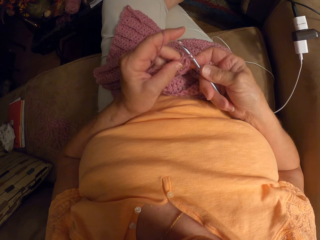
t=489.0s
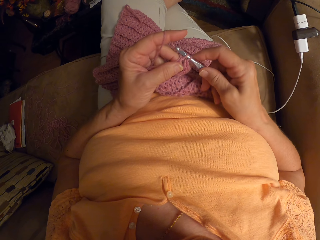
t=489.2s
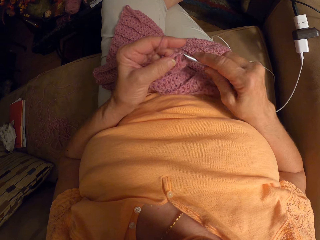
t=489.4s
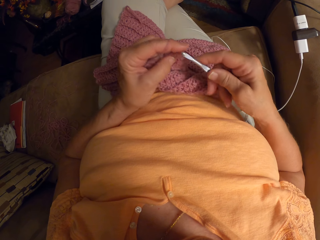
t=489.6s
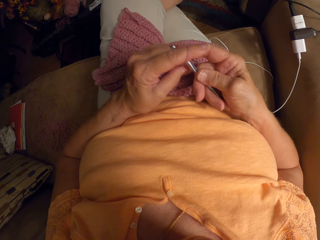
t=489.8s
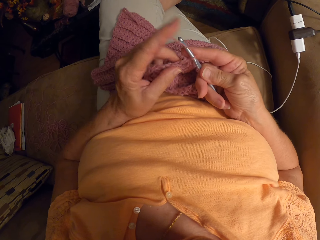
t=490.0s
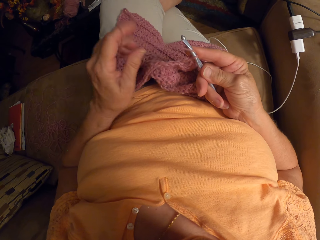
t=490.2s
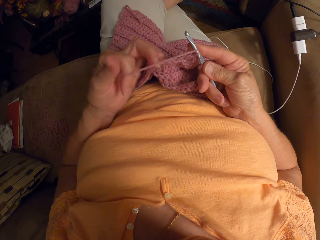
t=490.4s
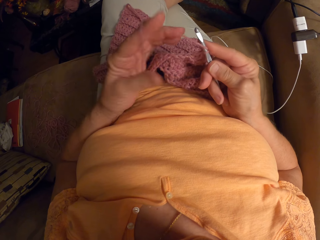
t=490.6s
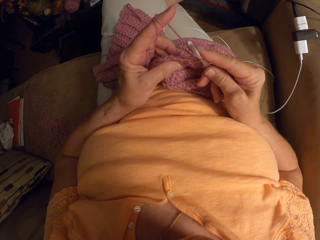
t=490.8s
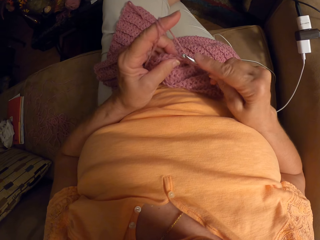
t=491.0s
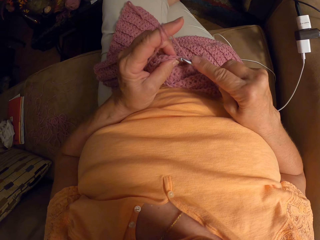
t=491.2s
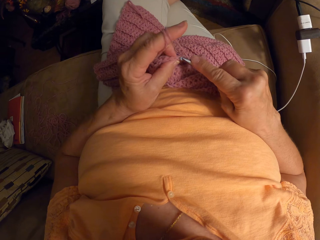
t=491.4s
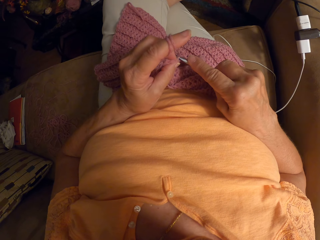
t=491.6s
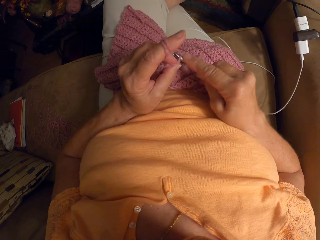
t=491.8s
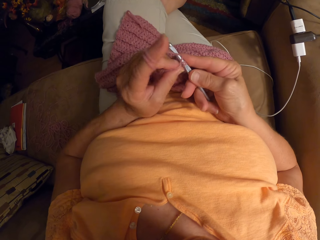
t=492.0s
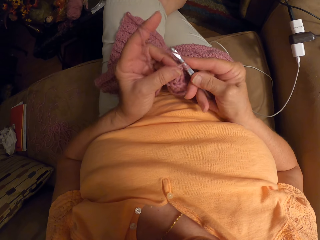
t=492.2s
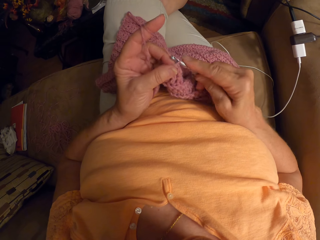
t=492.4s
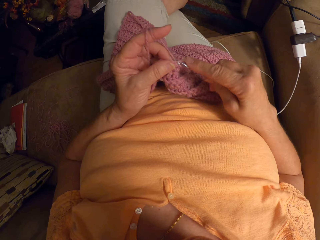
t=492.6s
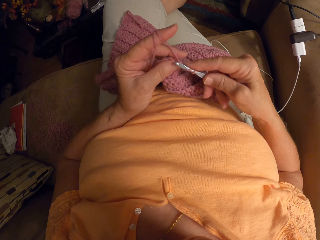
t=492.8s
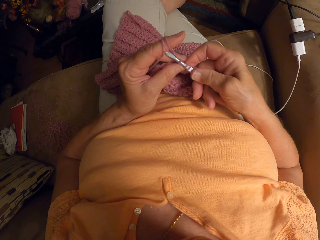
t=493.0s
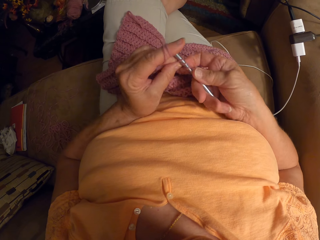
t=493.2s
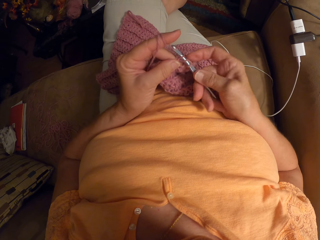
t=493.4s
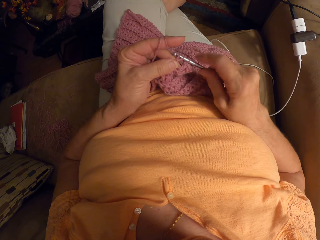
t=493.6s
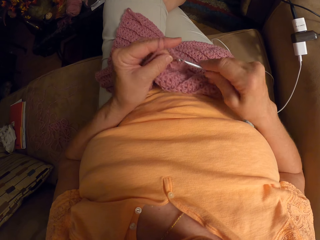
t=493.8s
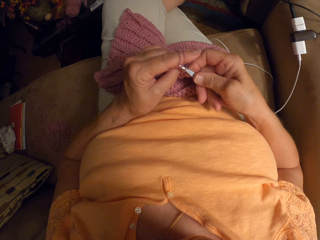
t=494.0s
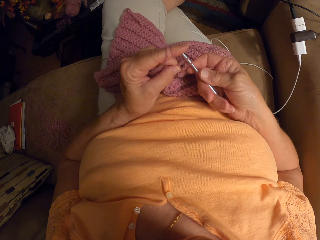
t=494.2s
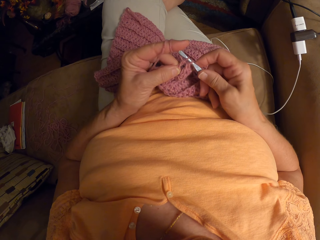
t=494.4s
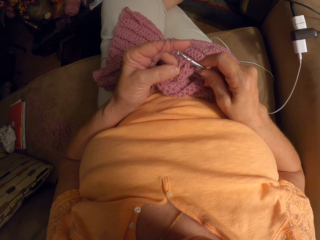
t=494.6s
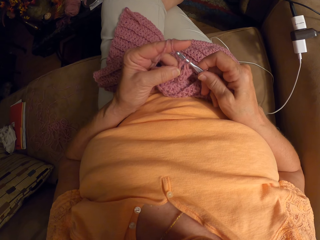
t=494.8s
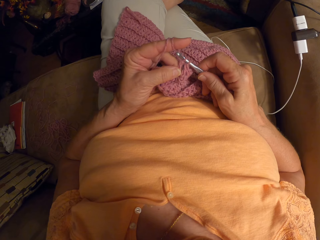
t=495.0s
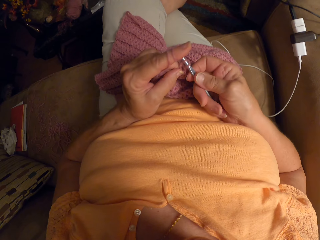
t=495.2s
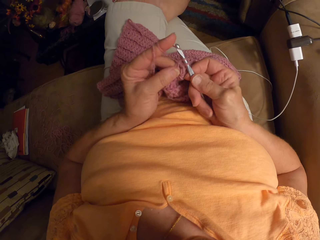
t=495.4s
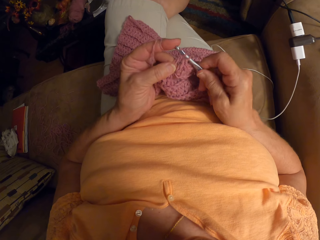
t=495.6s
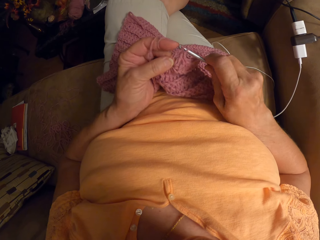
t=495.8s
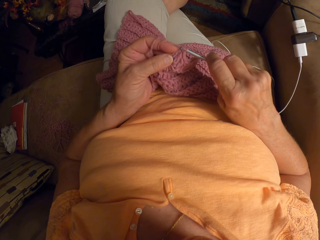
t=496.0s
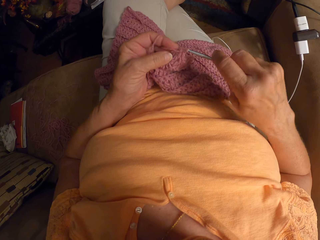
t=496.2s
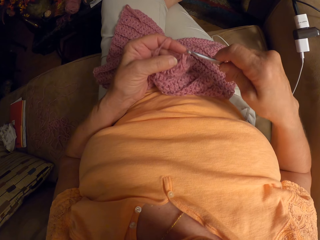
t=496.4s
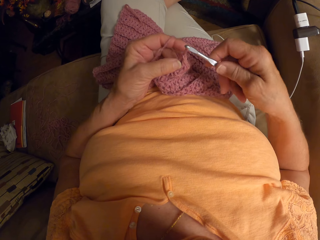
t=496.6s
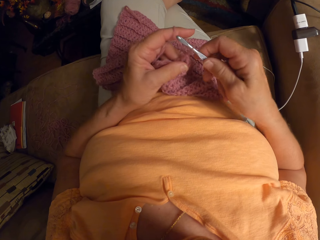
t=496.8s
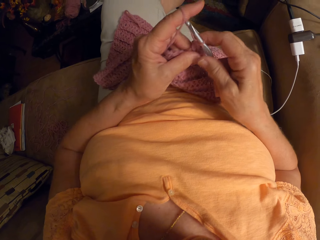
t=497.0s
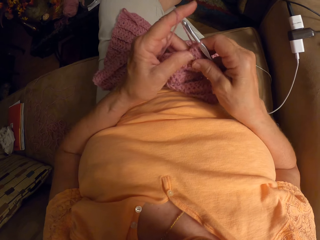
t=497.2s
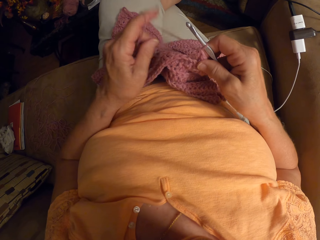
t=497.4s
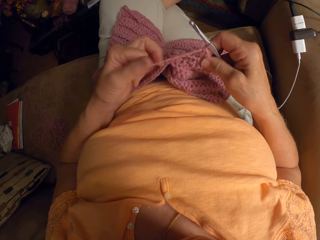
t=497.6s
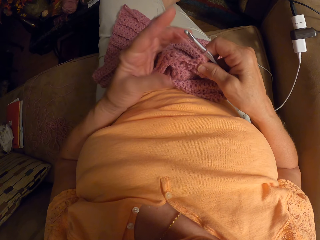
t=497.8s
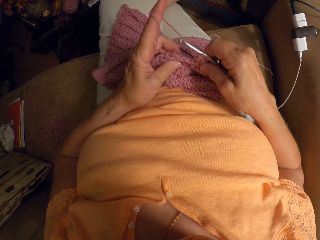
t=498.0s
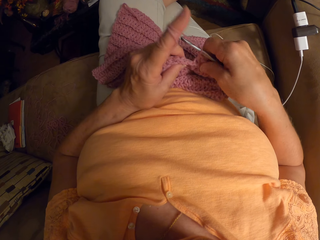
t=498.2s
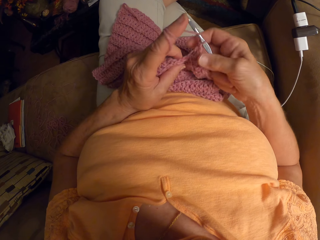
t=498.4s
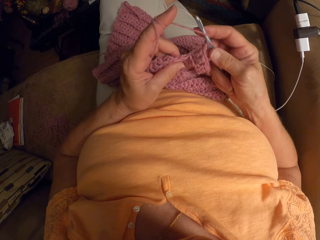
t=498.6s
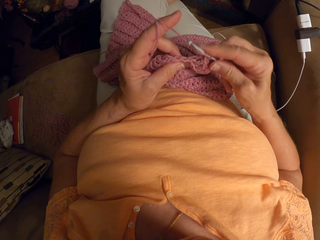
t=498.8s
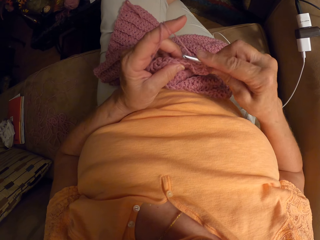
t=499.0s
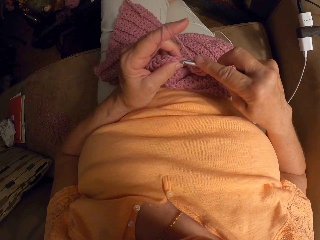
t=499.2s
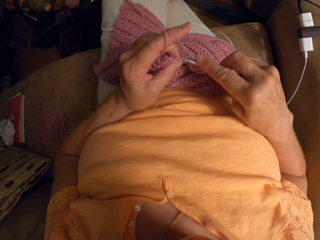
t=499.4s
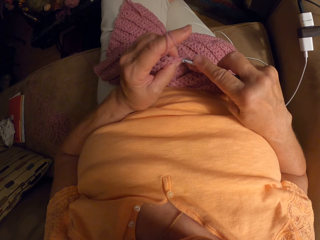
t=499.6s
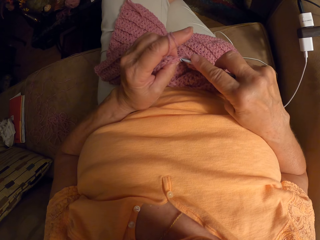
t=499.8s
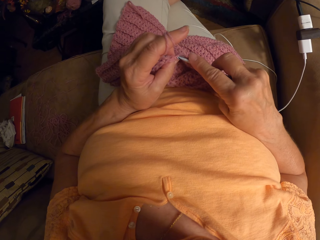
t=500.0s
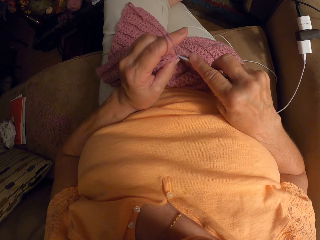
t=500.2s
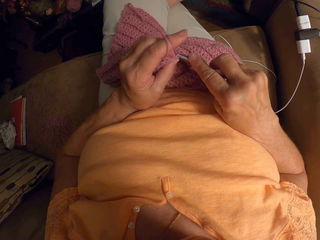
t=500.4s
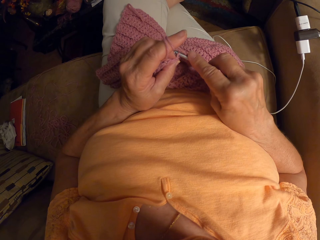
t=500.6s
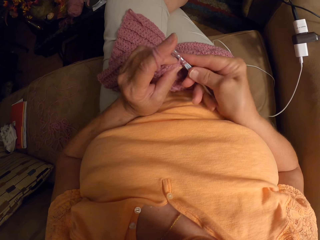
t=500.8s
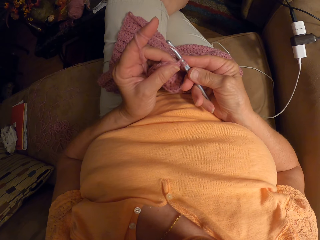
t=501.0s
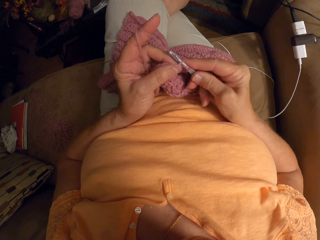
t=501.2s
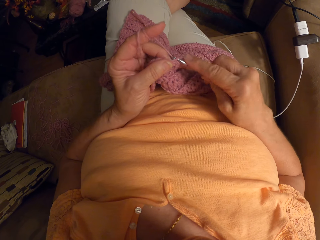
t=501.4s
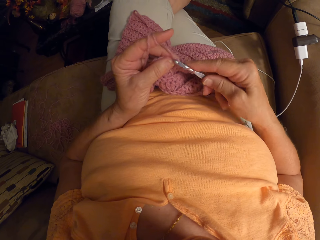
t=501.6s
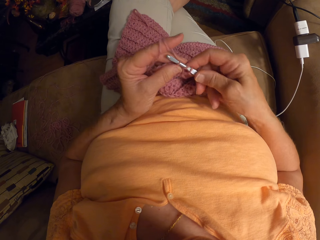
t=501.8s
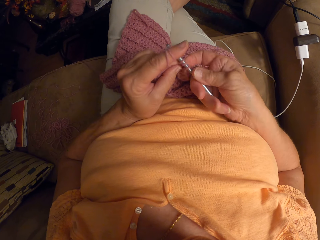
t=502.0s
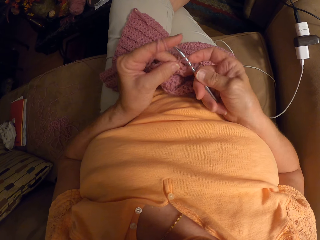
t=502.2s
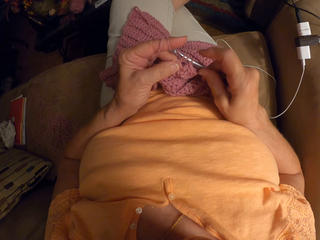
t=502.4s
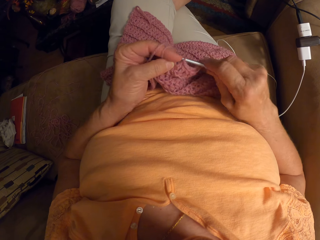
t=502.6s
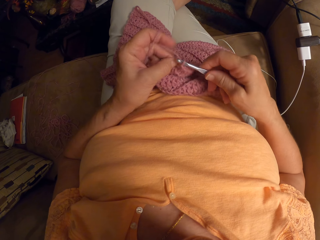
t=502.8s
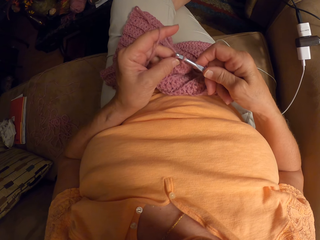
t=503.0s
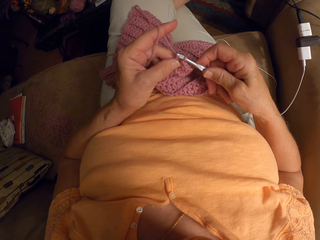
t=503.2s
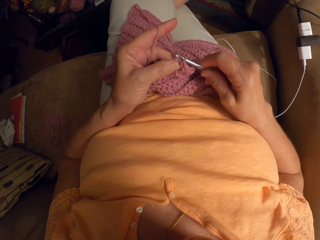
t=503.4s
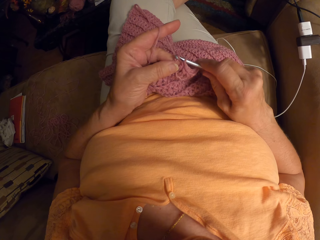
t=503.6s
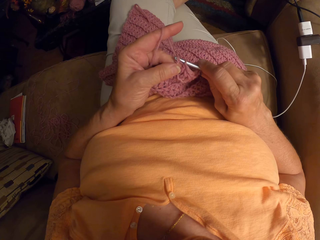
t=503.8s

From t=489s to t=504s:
The camera wearer wraps the yarn around her left hand, on her index finger. She continues crocheting with the yarn using a crochet hook. She wraps the yarn around her left hand, on her index finger. She continues crocheting with the yarn using the crochet hook.

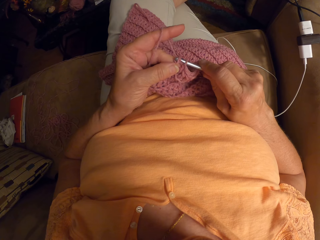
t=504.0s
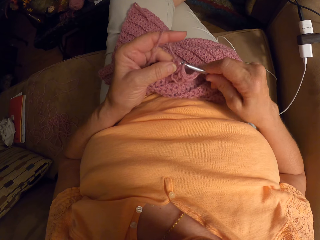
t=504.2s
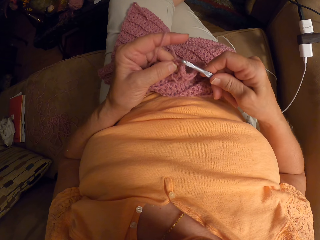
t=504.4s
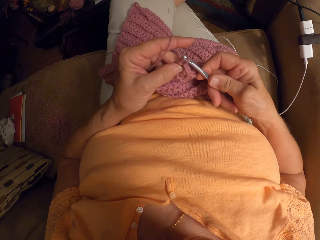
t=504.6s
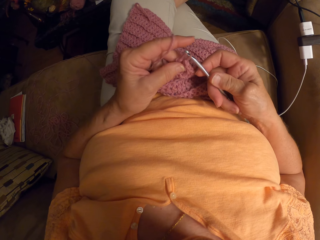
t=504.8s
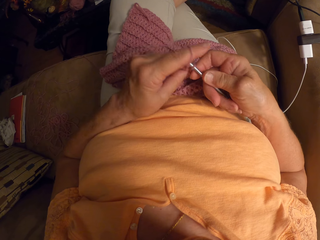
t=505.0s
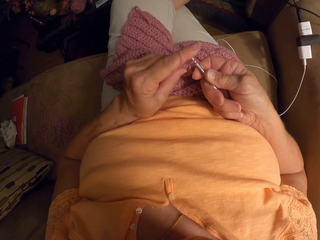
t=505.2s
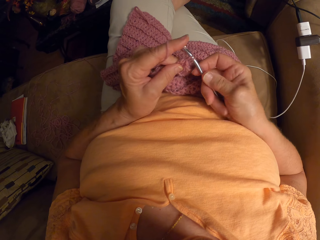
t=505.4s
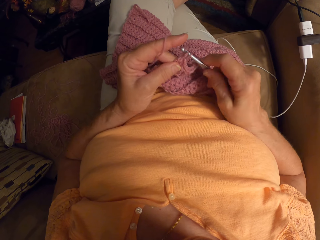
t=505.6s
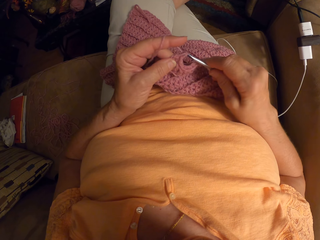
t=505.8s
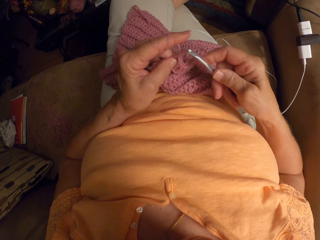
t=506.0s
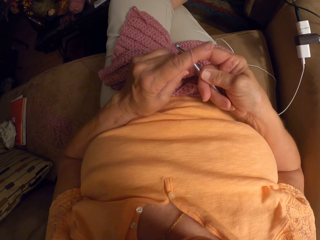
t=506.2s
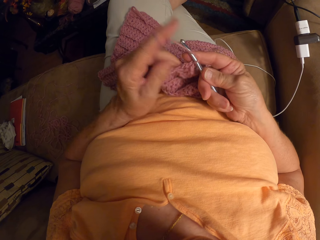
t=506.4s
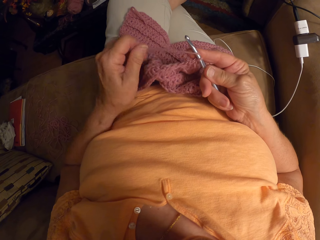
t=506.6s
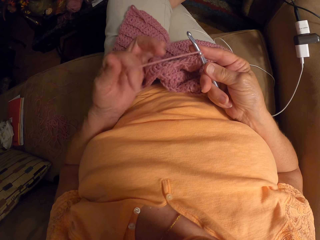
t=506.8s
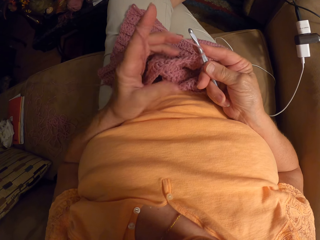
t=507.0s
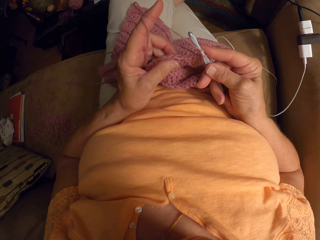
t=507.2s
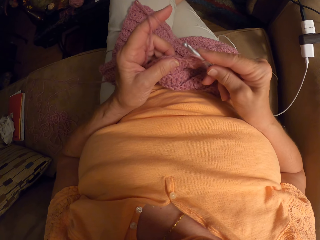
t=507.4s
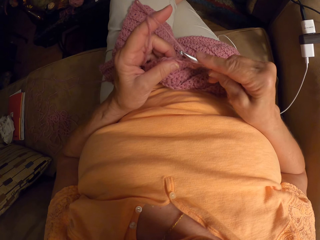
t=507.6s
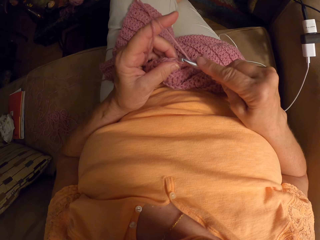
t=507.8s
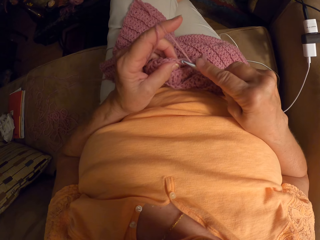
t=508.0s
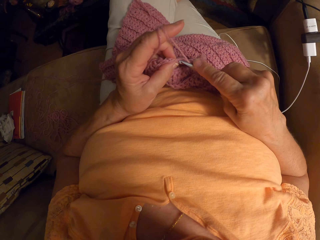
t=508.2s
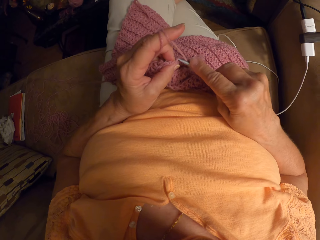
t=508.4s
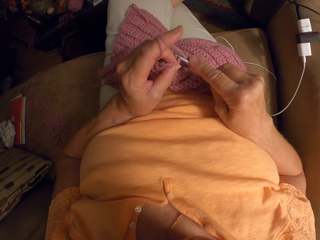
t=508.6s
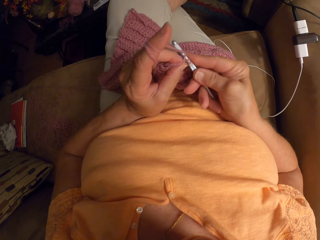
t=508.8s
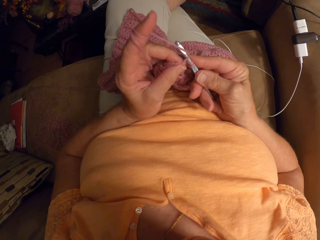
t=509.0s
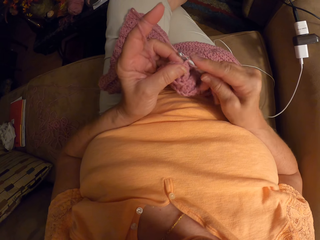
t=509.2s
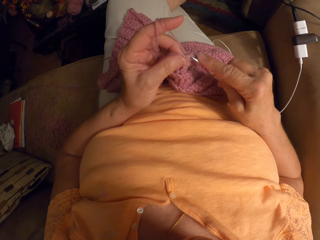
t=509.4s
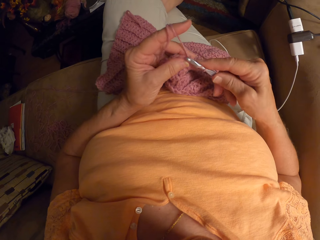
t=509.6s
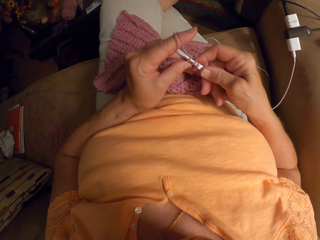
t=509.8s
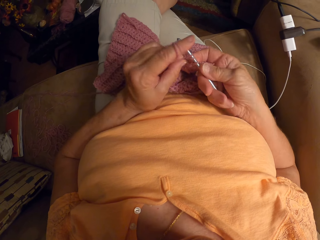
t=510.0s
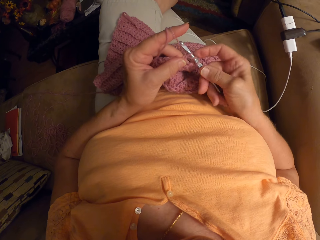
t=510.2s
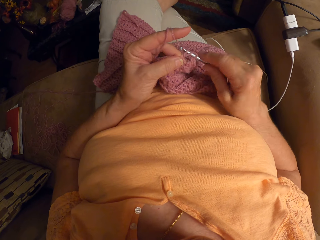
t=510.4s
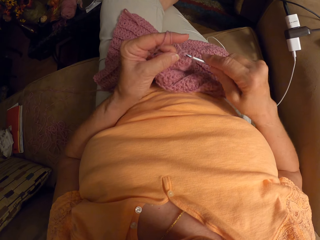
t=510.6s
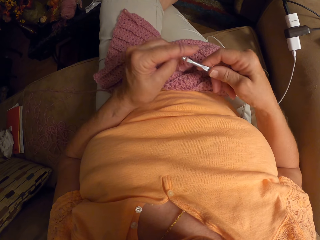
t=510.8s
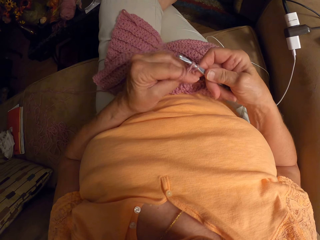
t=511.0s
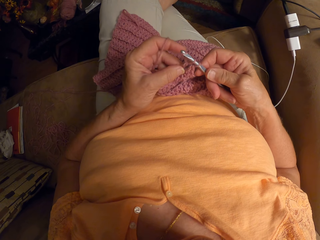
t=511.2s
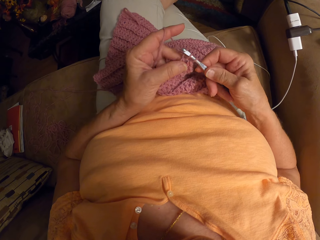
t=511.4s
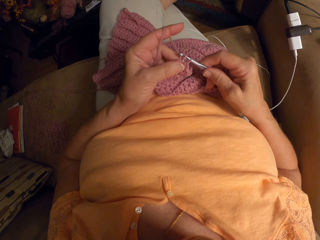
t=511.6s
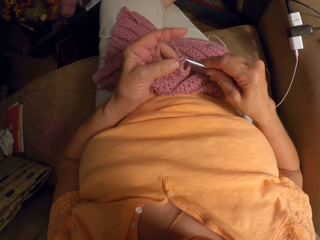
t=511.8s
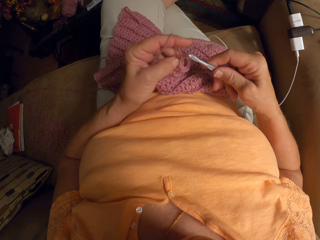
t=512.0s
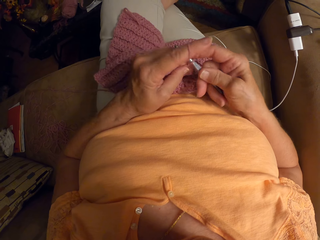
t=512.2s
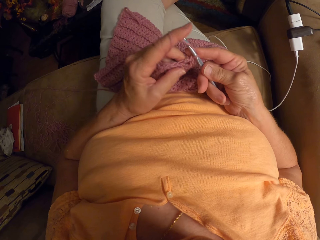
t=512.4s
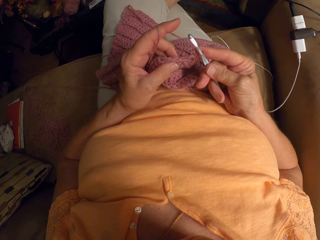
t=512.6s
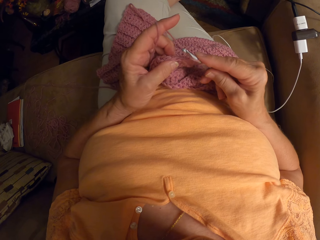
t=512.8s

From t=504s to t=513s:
The camera wearer wraps the yarn around her left hand, on her index finger. She continues crocheting with the yarn using a crochet hook.
